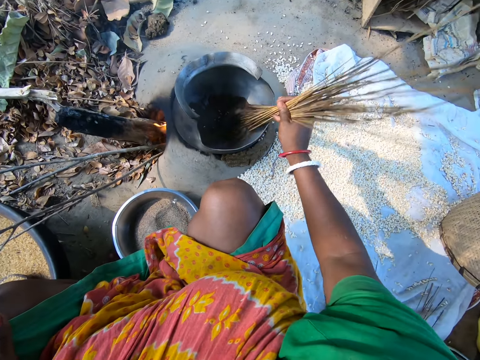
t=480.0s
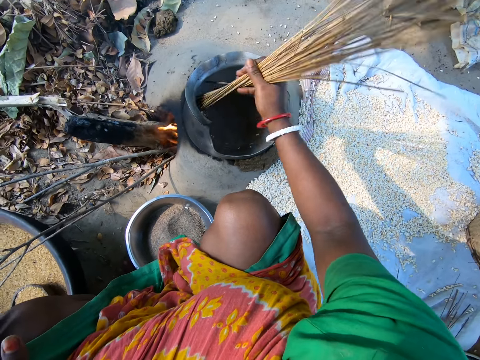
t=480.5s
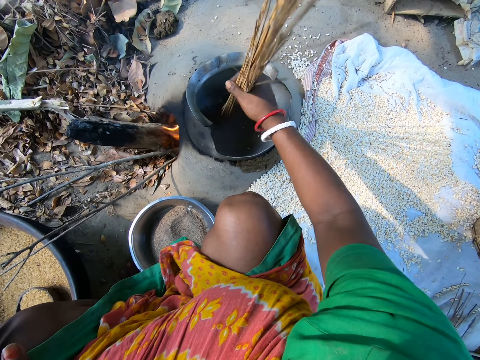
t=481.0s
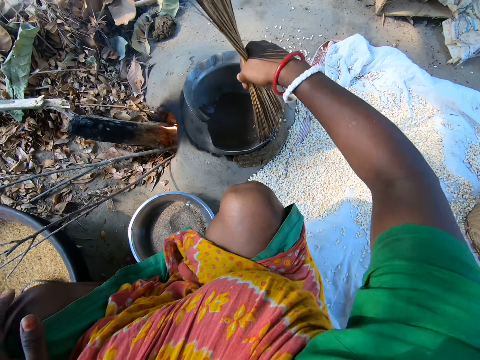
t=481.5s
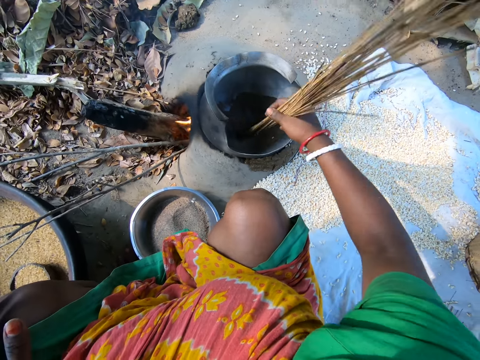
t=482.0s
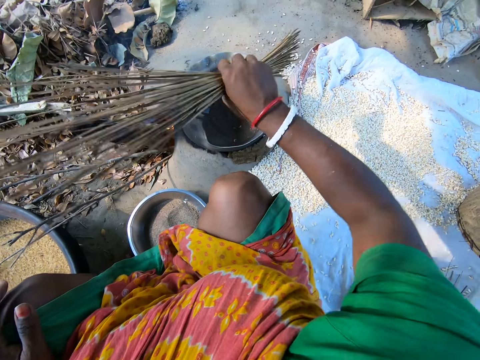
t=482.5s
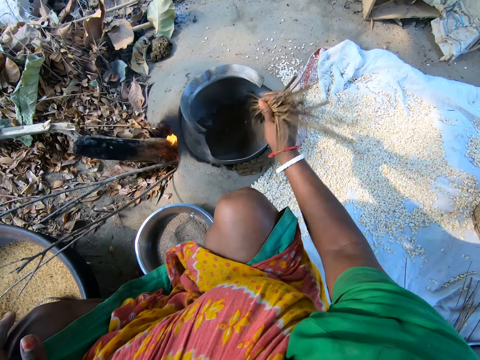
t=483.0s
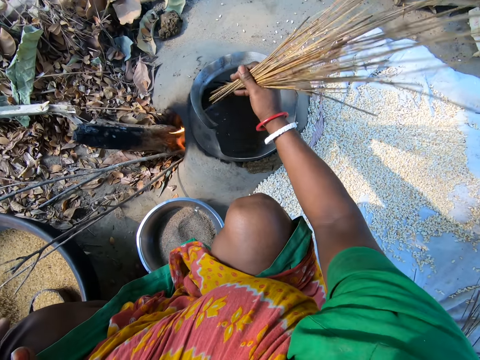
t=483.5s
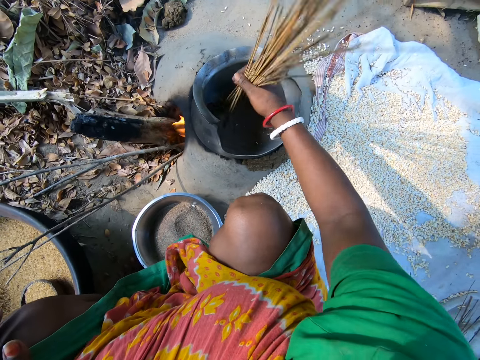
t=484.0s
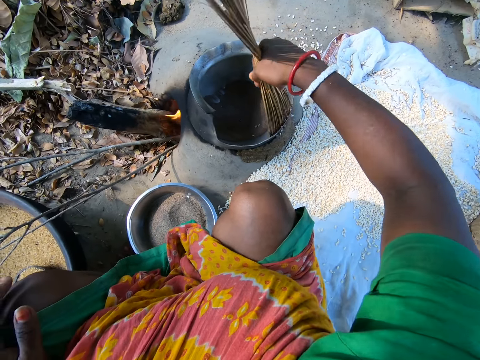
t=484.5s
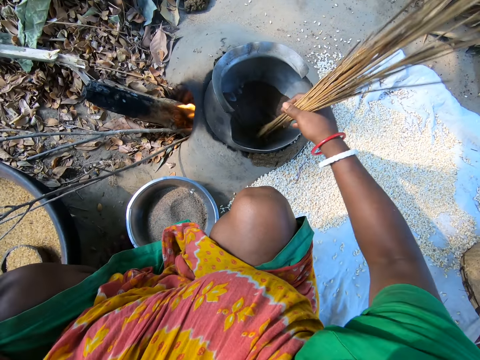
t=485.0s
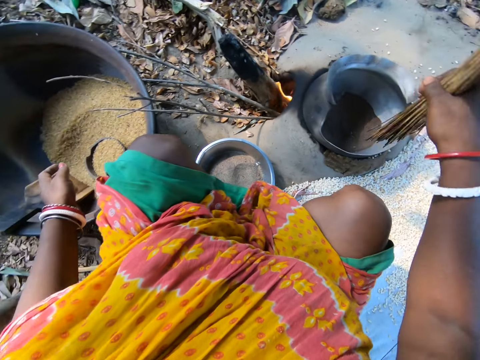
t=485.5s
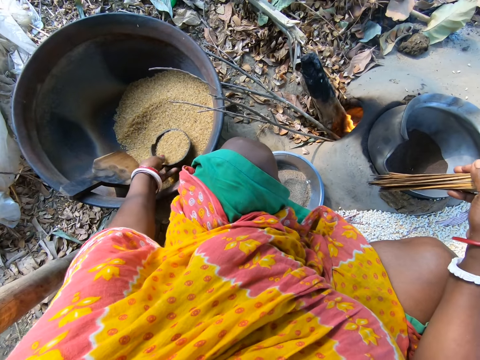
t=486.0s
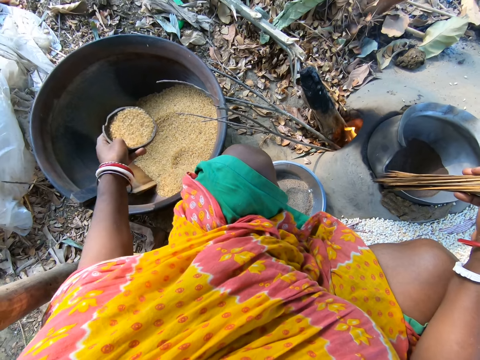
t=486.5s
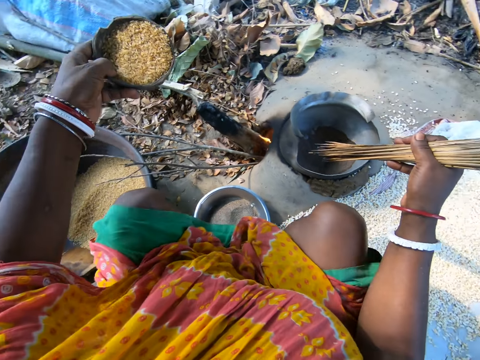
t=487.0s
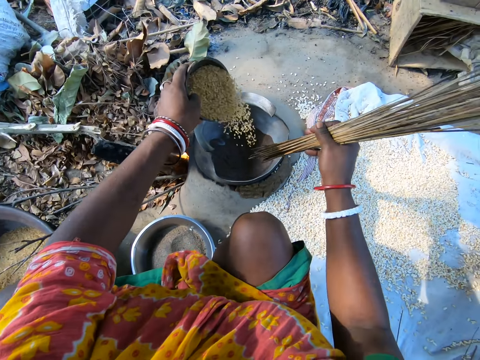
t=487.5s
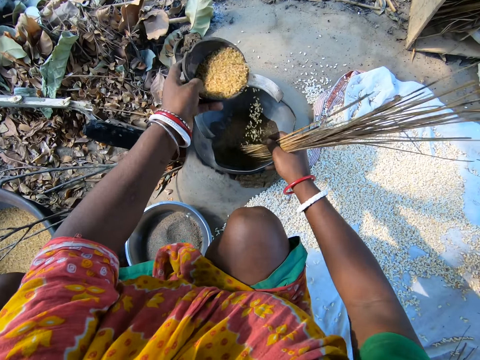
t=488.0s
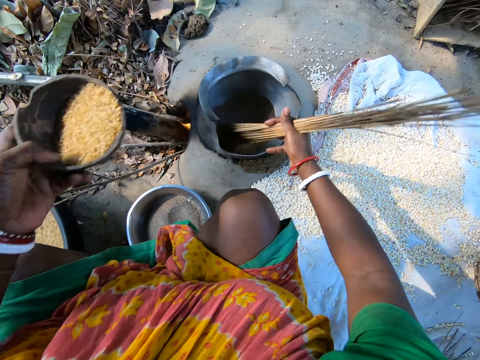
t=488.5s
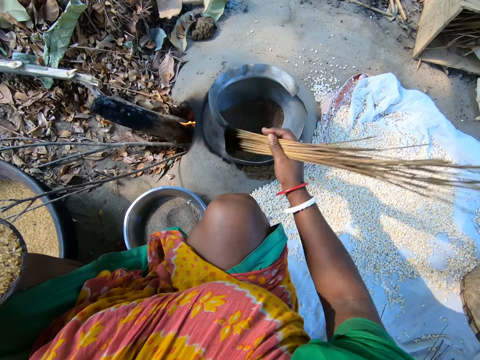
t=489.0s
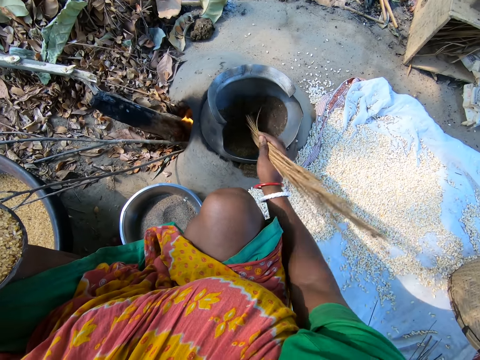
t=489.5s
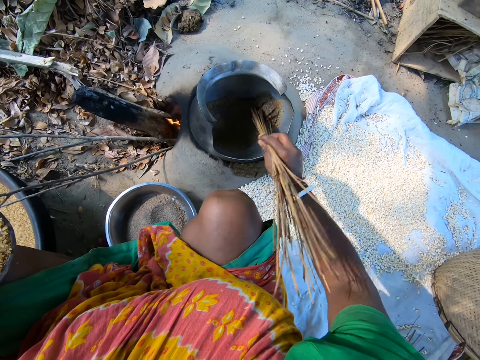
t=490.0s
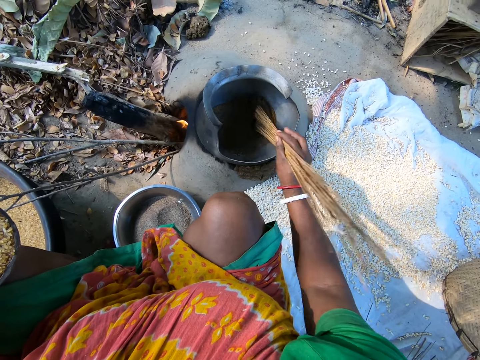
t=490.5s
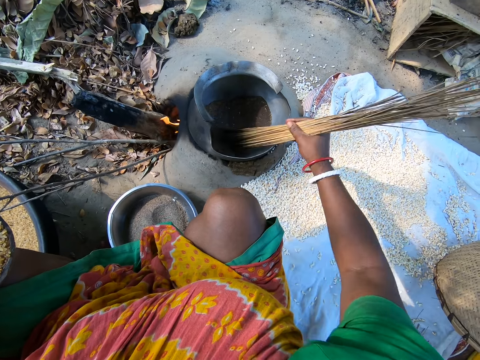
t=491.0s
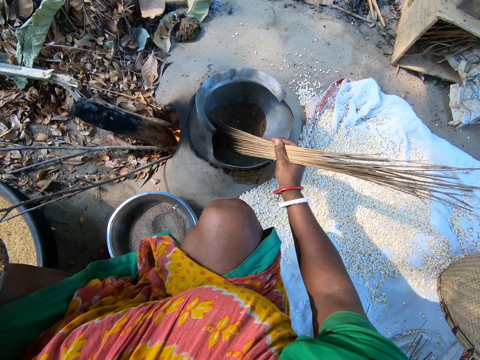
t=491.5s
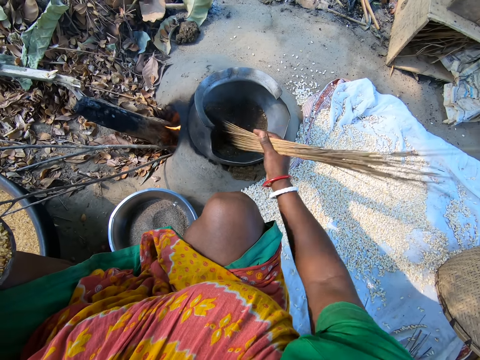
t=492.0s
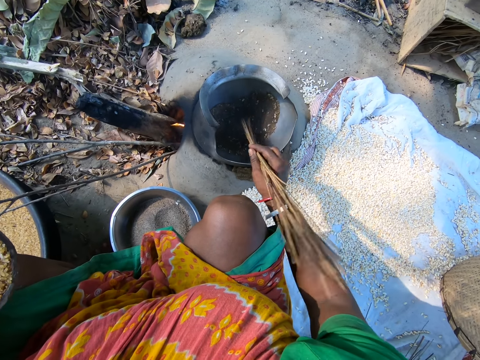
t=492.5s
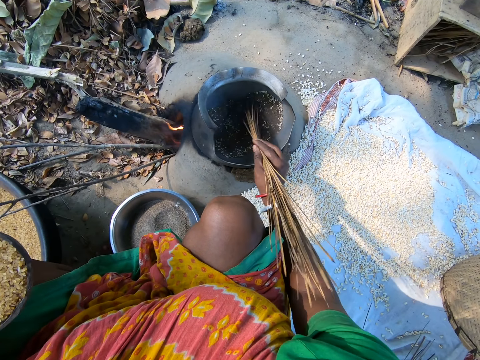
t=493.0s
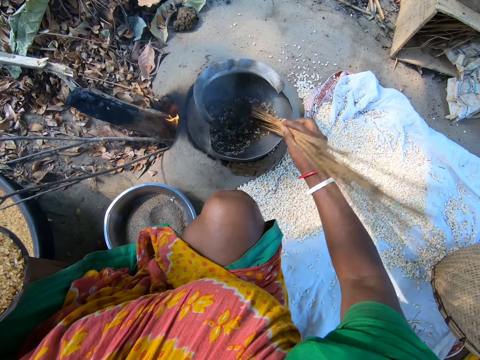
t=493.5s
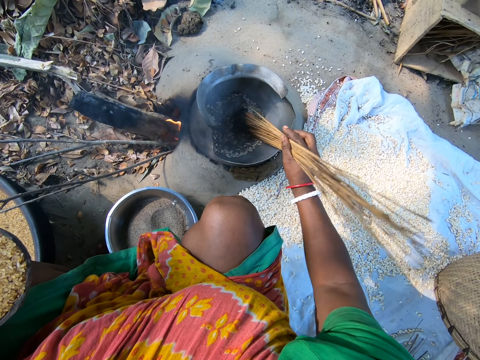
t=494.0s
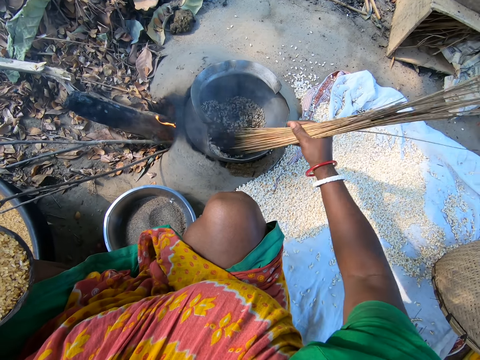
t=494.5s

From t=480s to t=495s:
The camera wearer roasts popcorns or grain in a pot. They pour the popcorns on a piece of cloth on the ground. They roast the popcorns in the pot. They pour the popcorns on the piece of cloth on the ground. They pick a dish of popcorns from a basin. They pour the popcorns in a pot of ash. They roast the popcorns in the pot. They mix the grain in the pot.

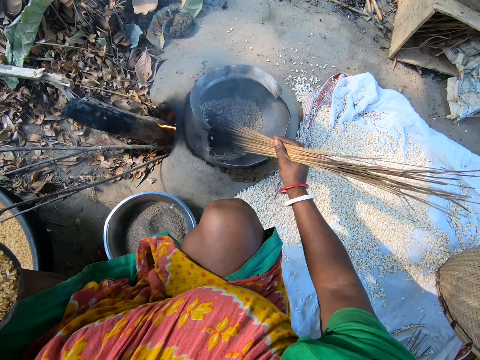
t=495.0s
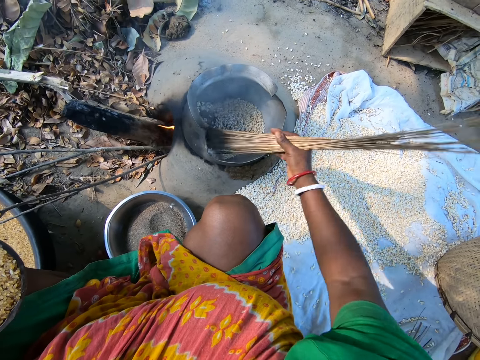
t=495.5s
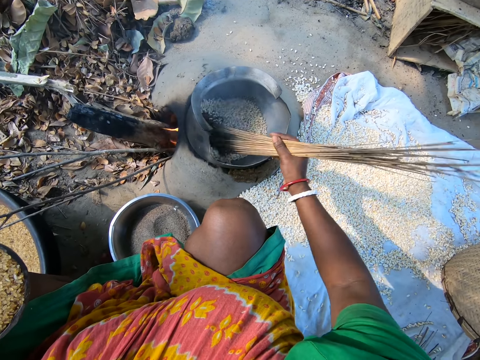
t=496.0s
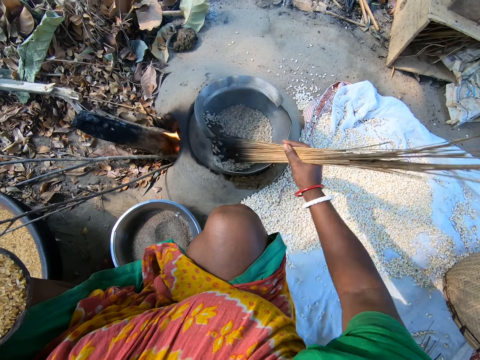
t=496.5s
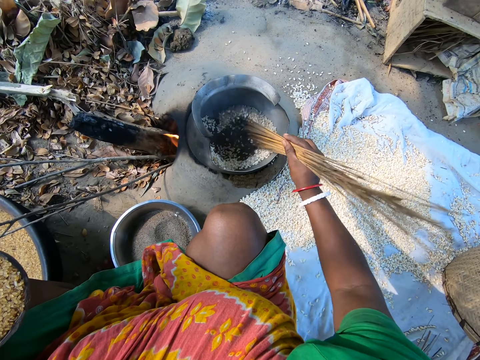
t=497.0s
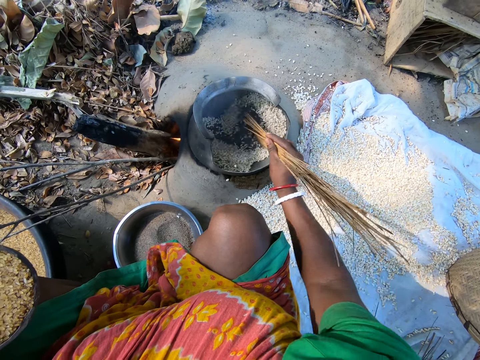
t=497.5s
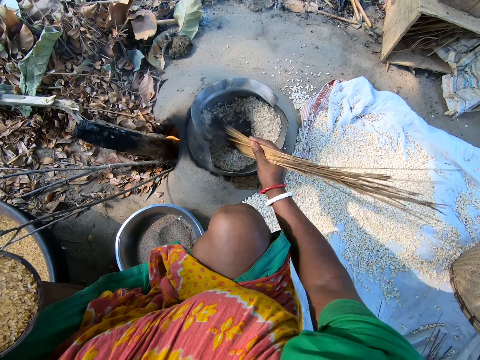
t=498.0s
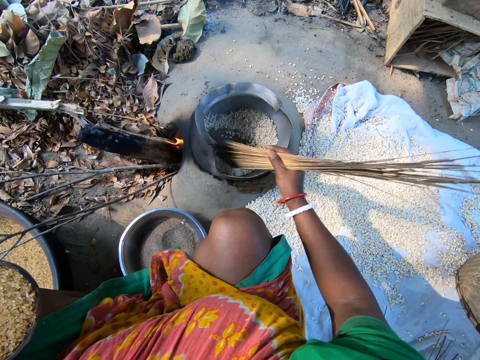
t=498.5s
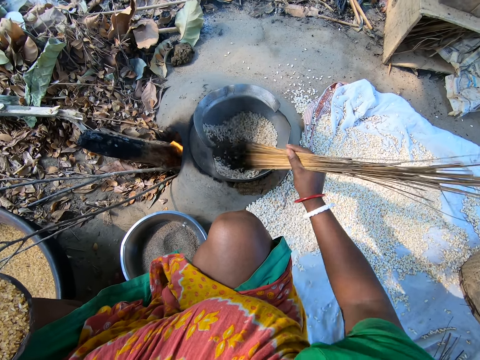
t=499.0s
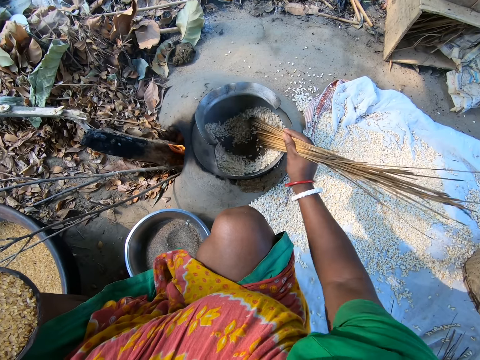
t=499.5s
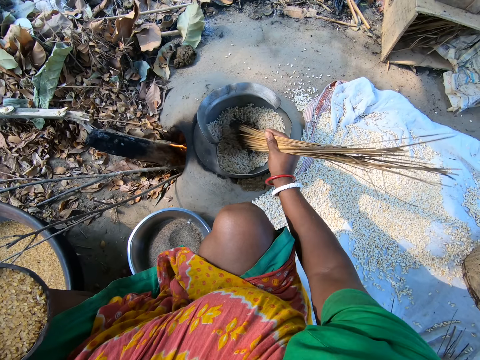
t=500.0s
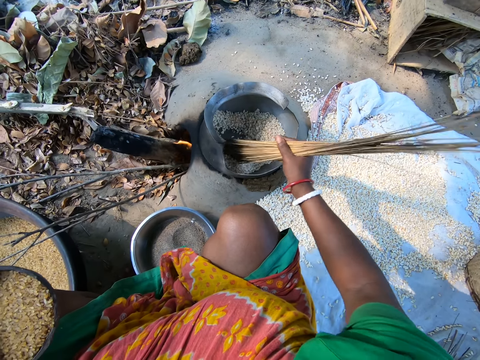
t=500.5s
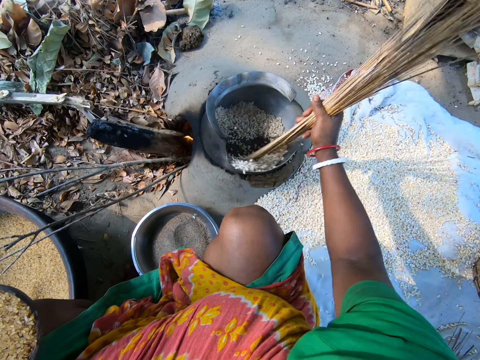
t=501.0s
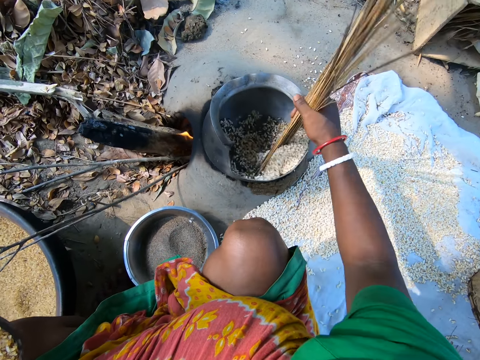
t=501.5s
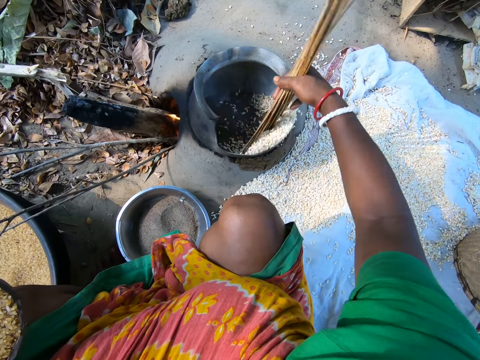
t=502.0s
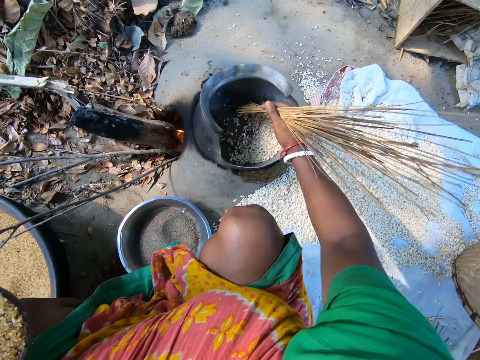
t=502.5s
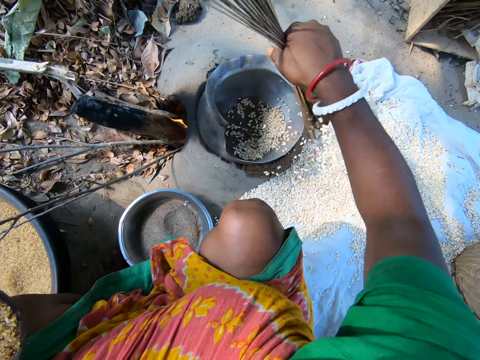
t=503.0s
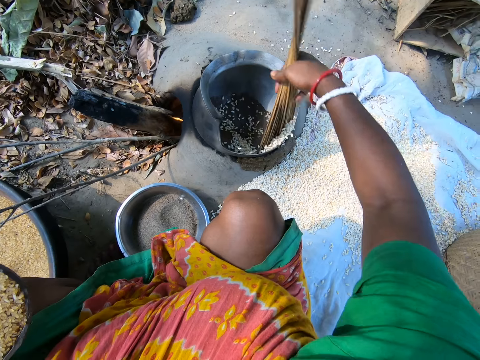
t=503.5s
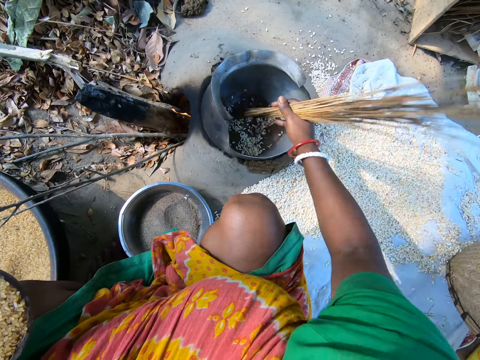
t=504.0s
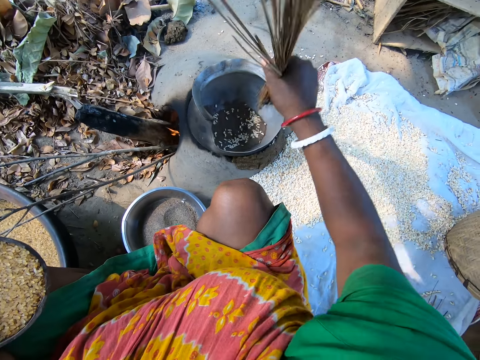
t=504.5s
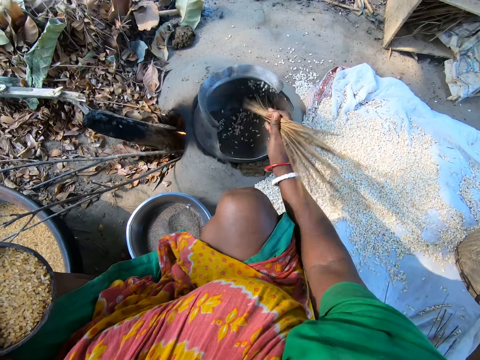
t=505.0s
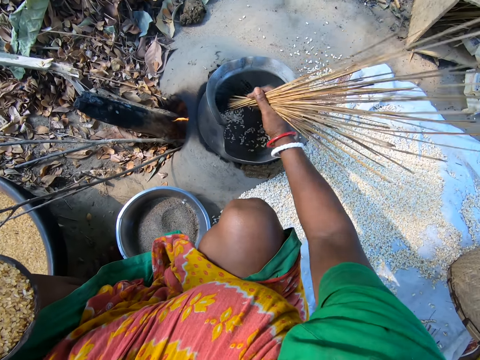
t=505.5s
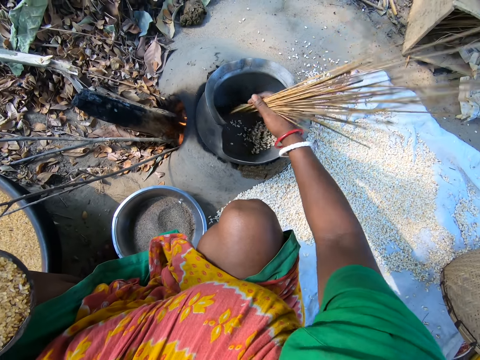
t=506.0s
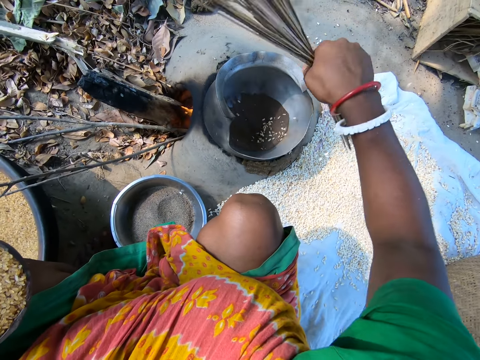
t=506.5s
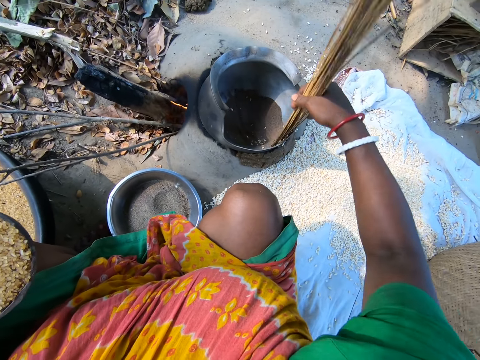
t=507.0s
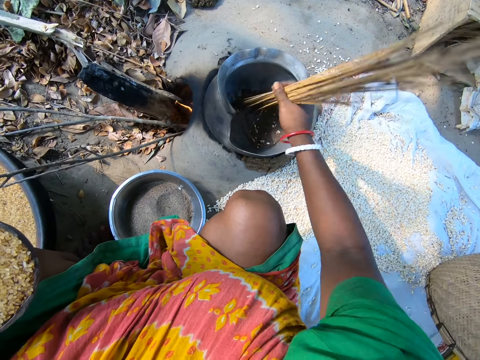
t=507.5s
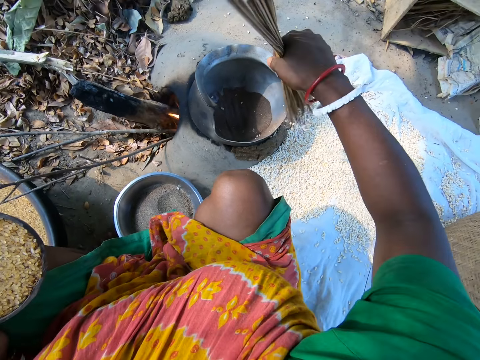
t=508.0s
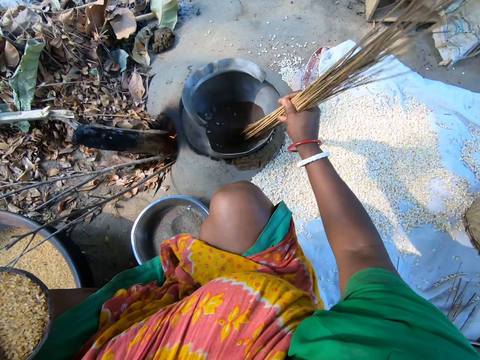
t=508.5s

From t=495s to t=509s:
The camera wearer removes grain from the pot. They pour popcorns on a piece of cloth on the ground. They roast the popcorns in the pot. They pour the popcorns on the piece of cloth on the ground.
